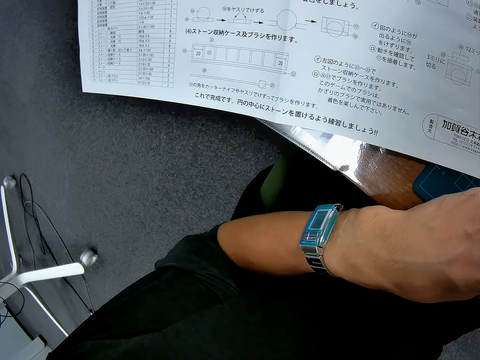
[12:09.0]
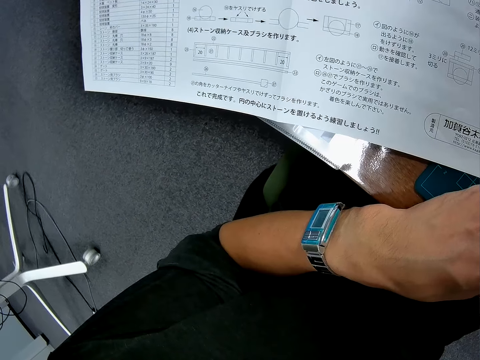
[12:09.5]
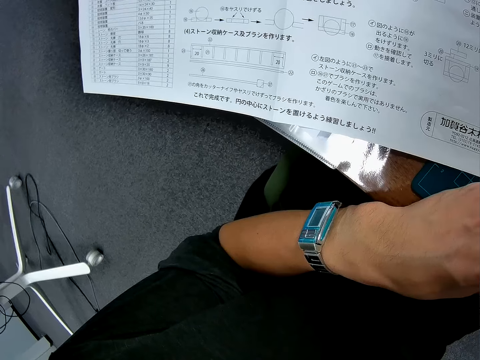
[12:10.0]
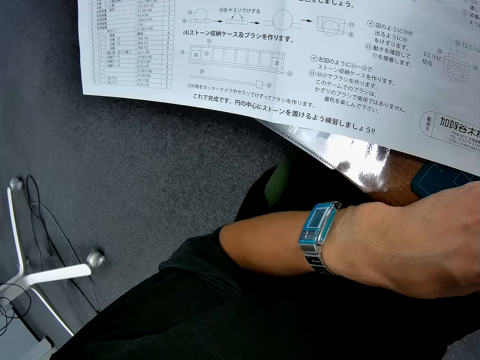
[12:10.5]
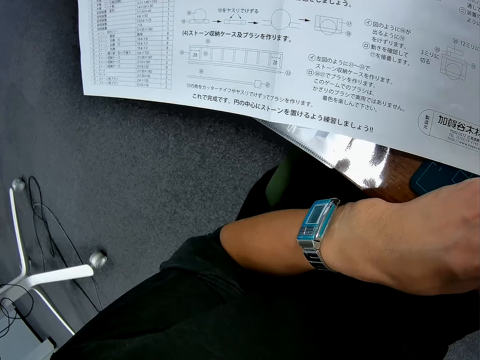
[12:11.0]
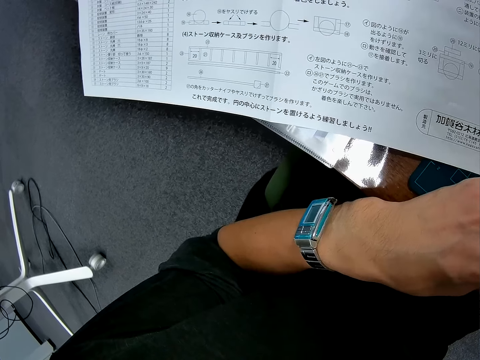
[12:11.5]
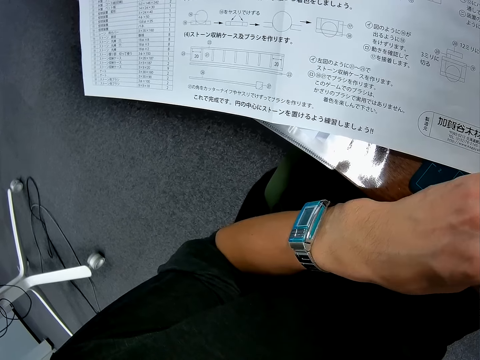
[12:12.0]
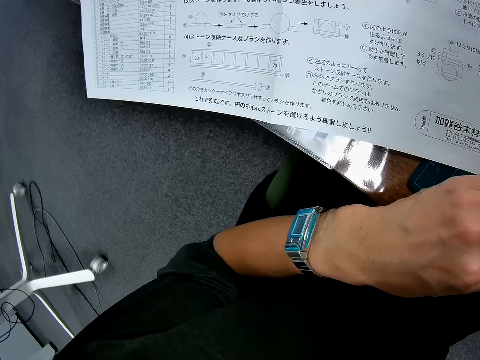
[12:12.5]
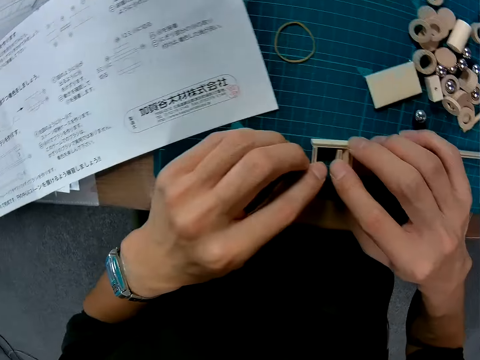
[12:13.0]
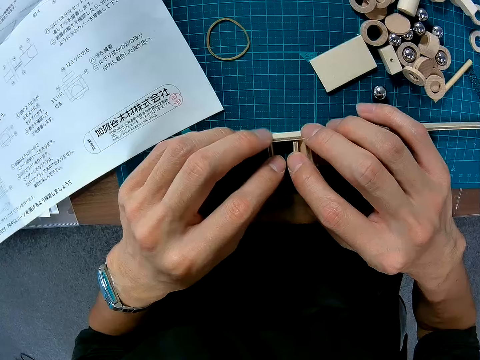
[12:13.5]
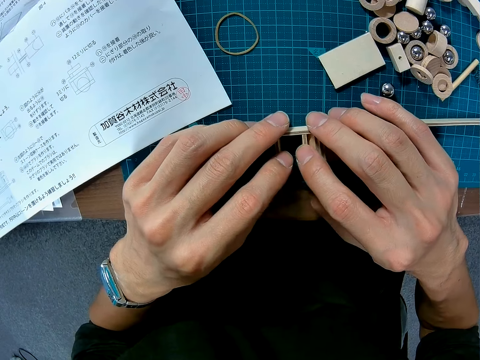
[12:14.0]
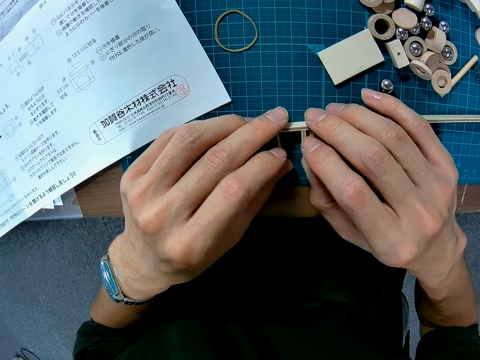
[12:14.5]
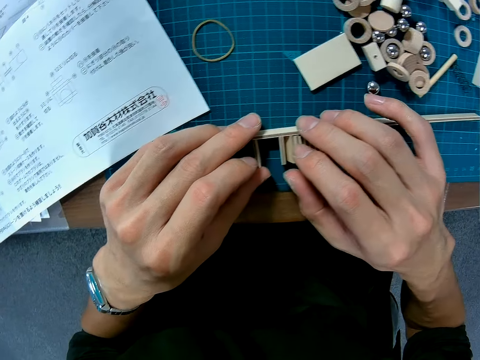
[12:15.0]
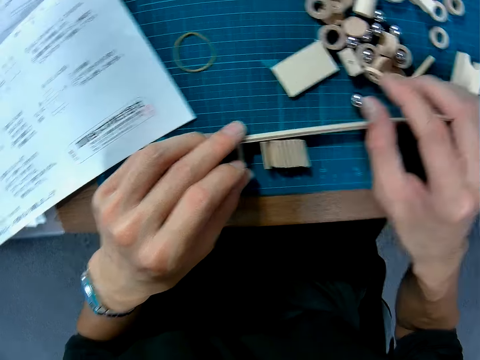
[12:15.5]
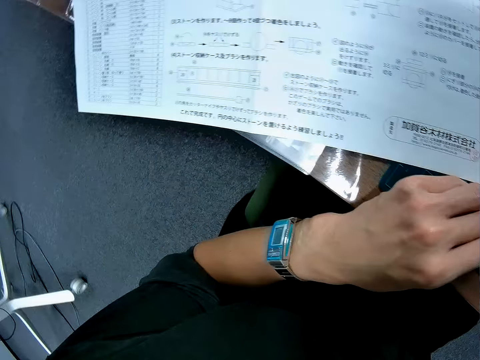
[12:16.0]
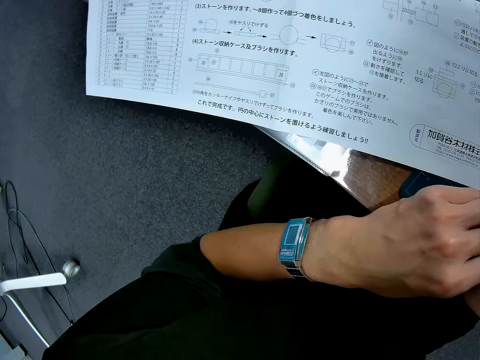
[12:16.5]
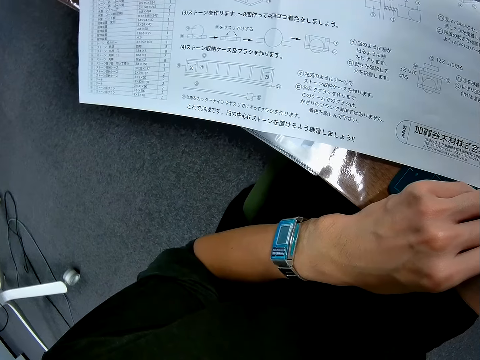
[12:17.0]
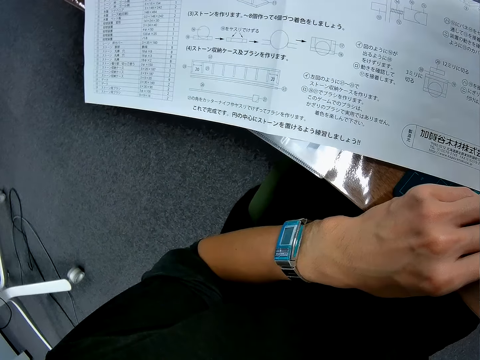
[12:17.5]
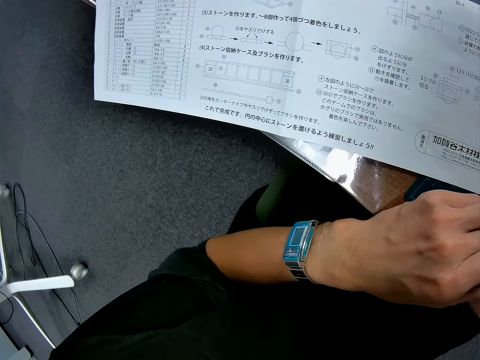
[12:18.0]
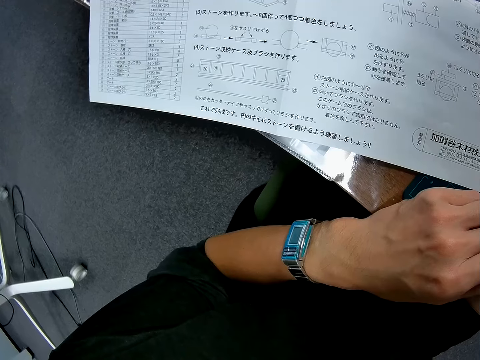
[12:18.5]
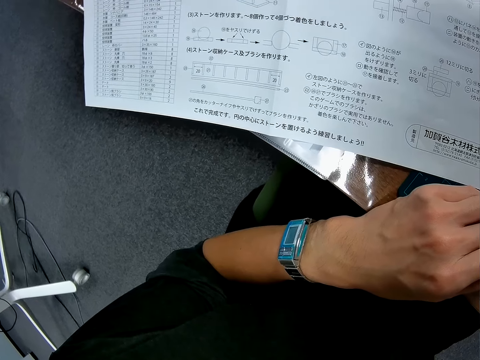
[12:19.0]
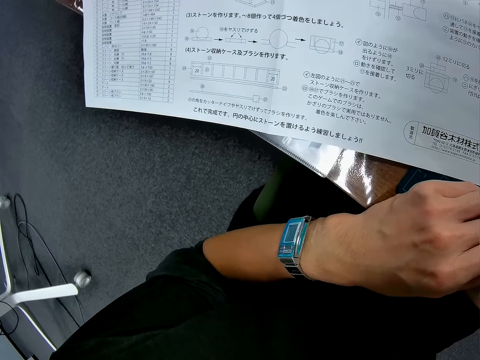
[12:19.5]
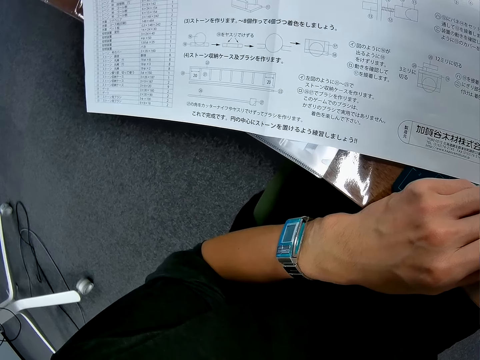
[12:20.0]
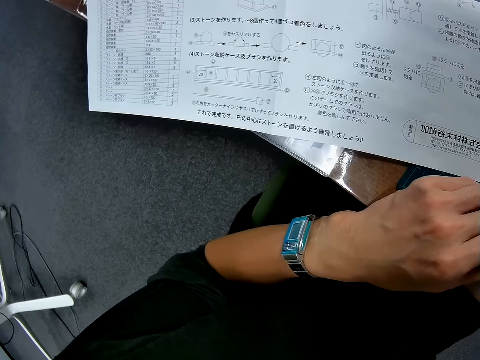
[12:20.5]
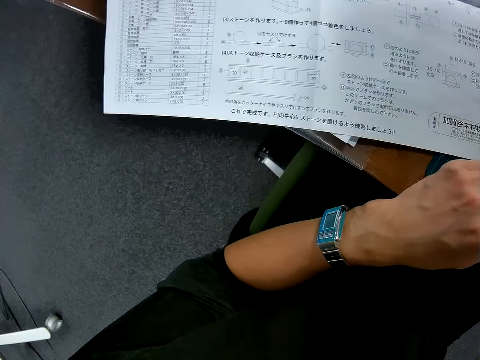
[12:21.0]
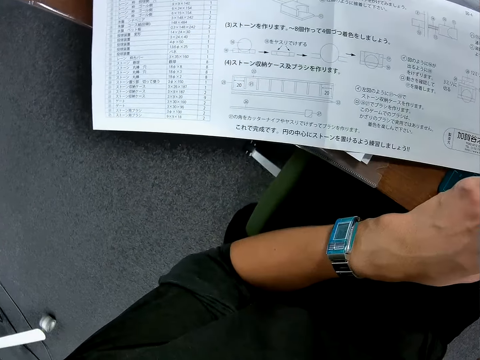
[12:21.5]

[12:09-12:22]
The camera wearer adjusts the small pieces of wood. They hold the pieces of wood. They look at the paper.

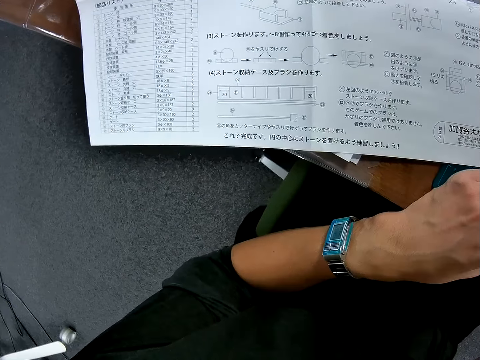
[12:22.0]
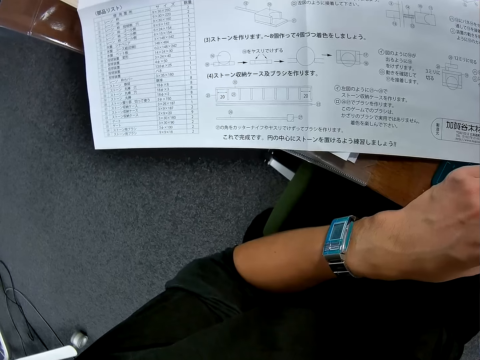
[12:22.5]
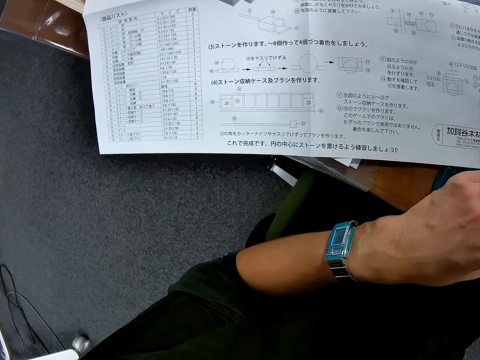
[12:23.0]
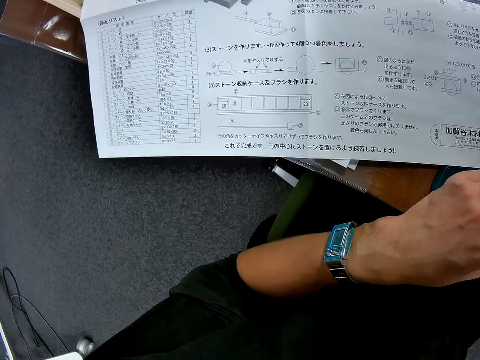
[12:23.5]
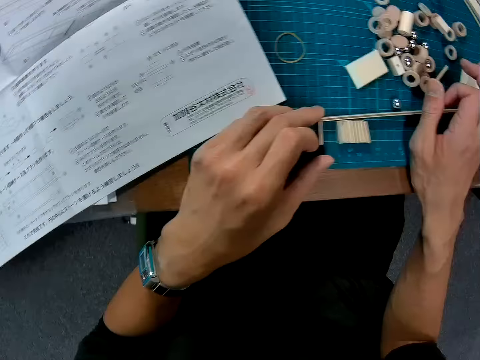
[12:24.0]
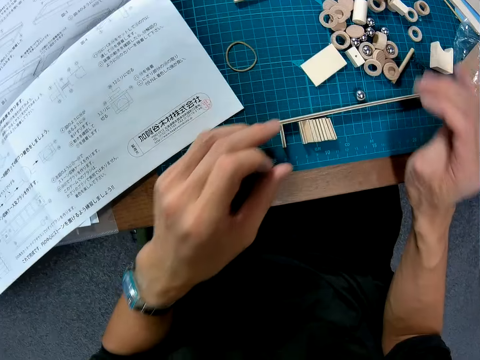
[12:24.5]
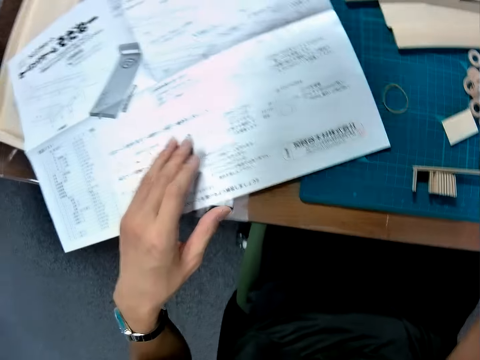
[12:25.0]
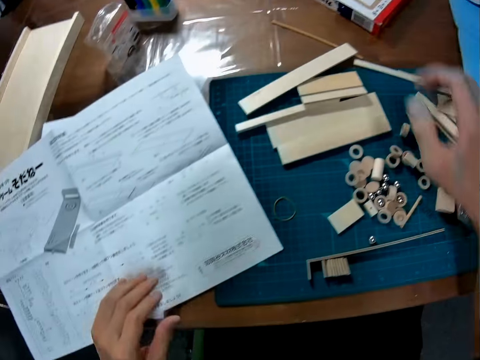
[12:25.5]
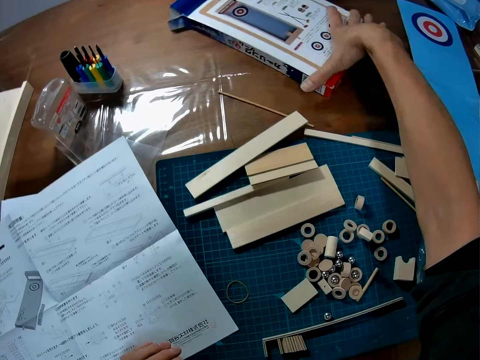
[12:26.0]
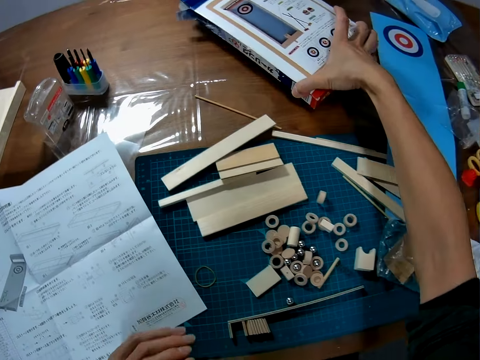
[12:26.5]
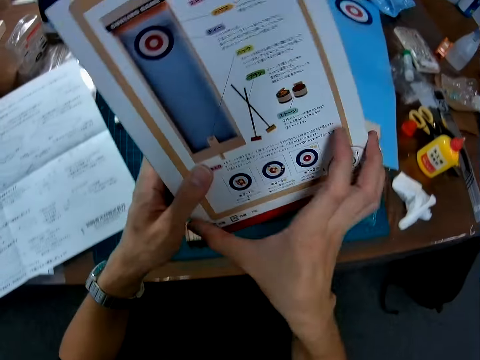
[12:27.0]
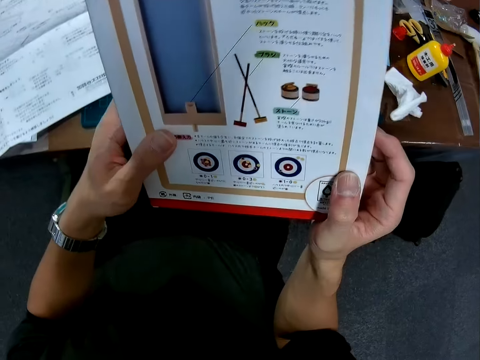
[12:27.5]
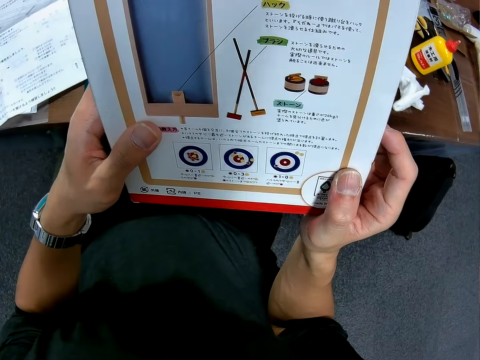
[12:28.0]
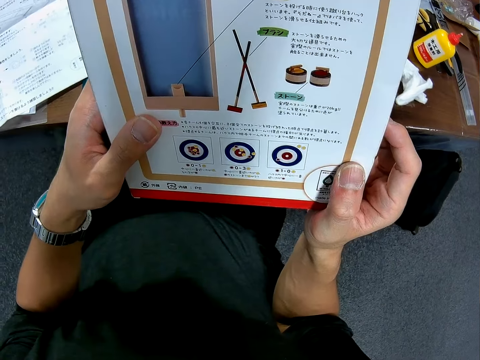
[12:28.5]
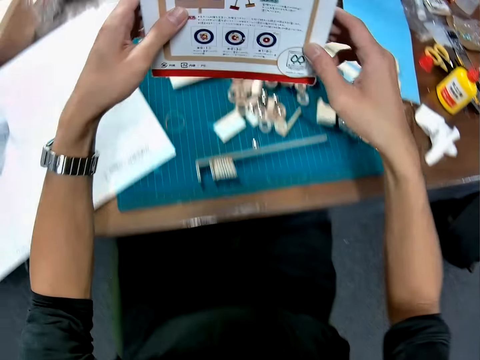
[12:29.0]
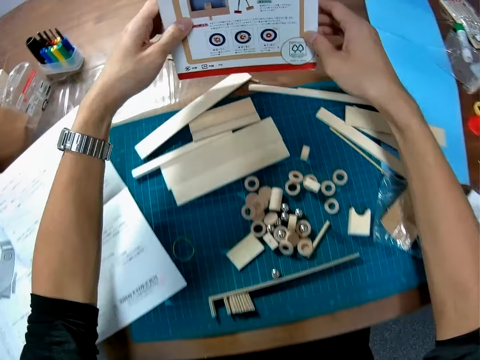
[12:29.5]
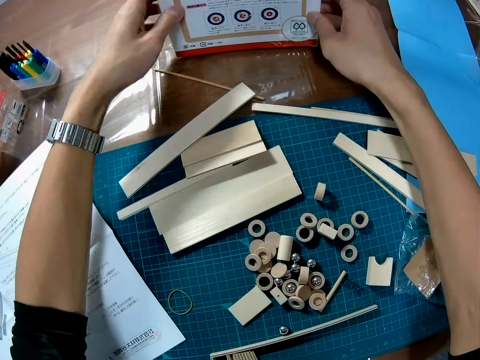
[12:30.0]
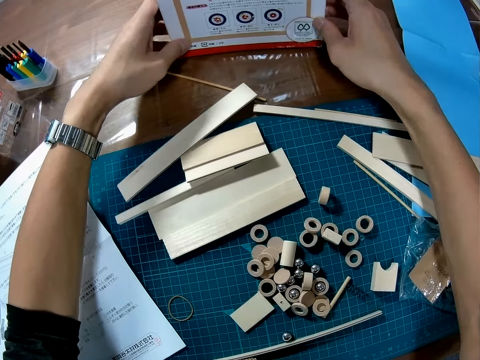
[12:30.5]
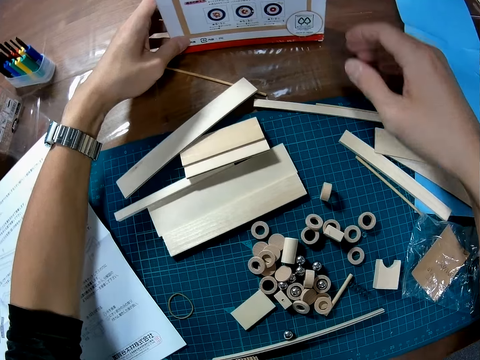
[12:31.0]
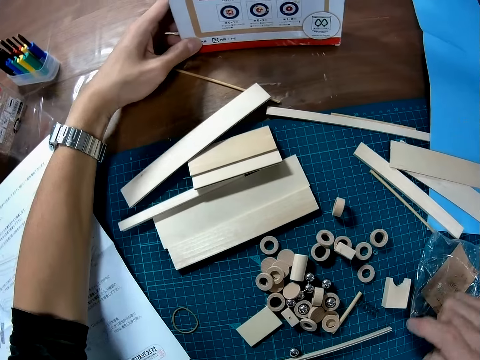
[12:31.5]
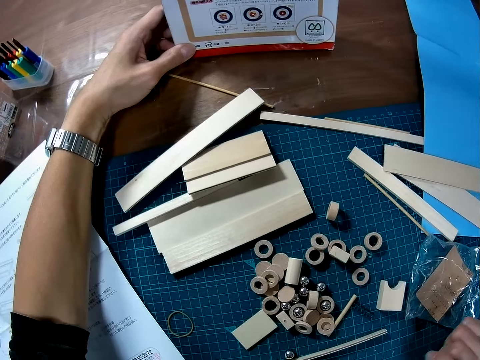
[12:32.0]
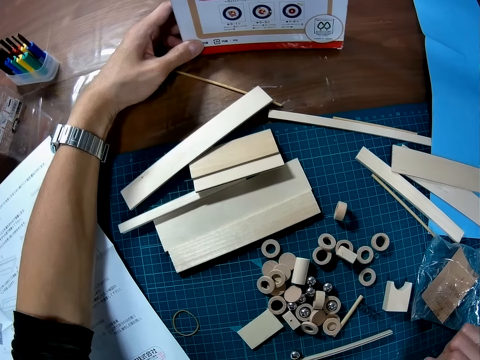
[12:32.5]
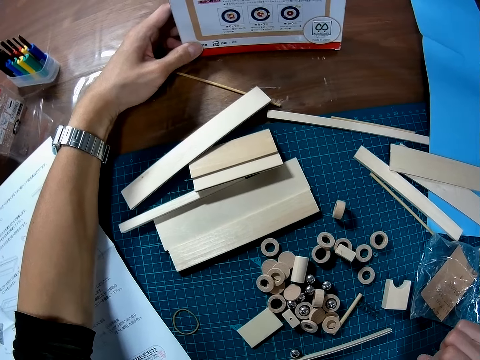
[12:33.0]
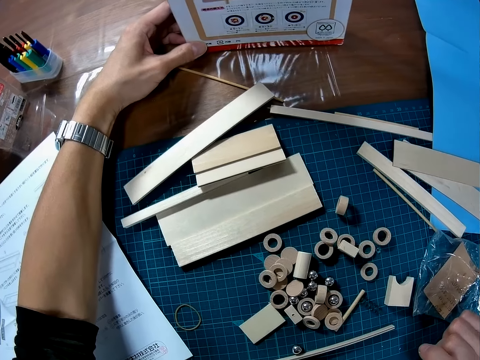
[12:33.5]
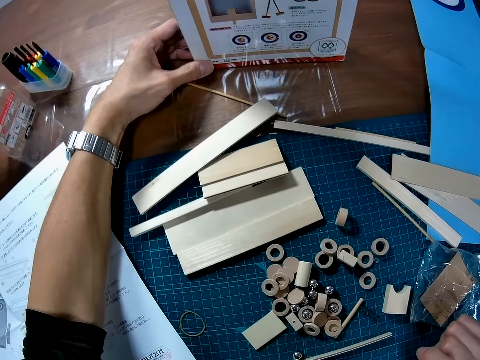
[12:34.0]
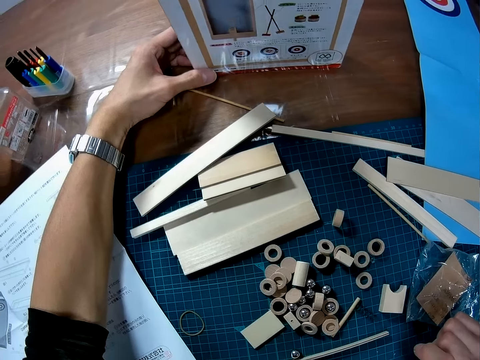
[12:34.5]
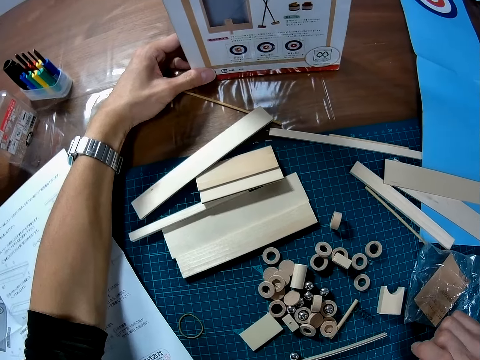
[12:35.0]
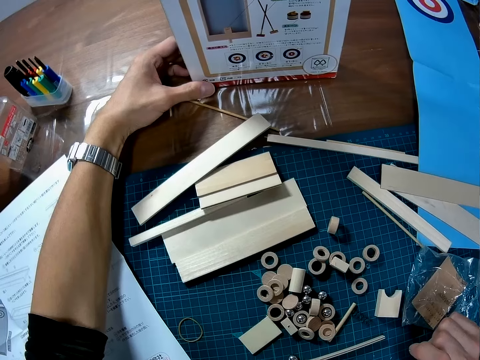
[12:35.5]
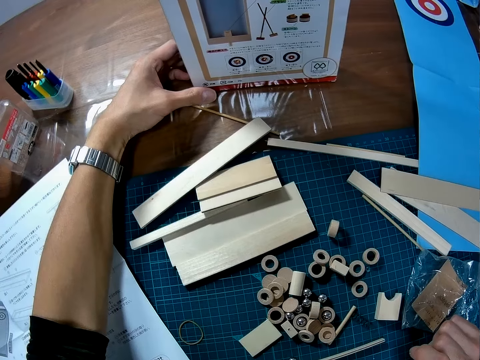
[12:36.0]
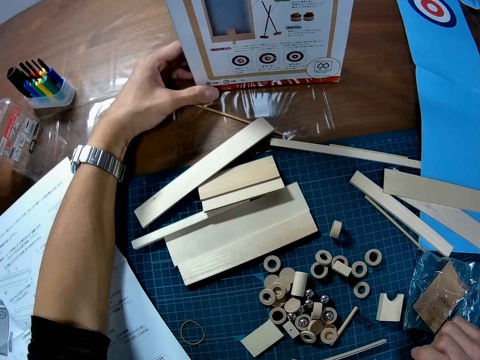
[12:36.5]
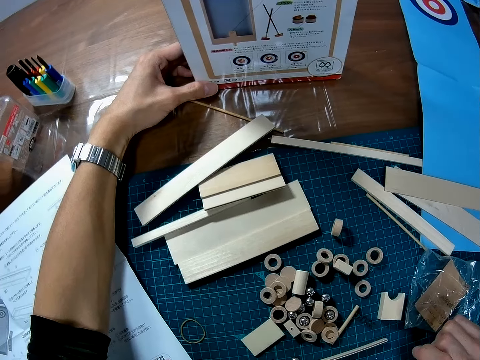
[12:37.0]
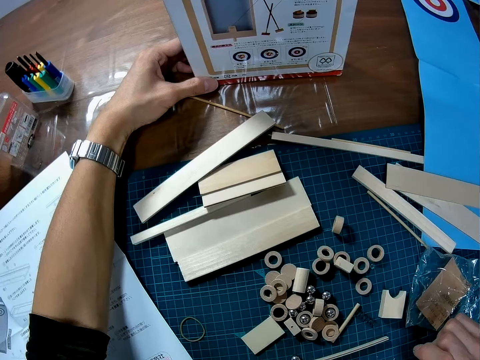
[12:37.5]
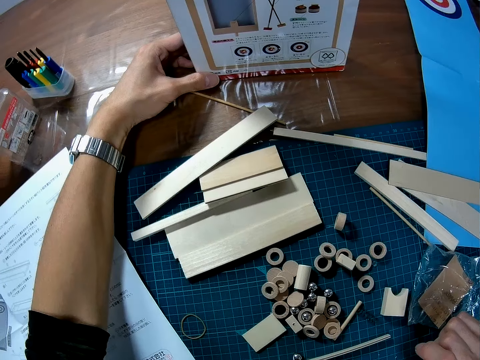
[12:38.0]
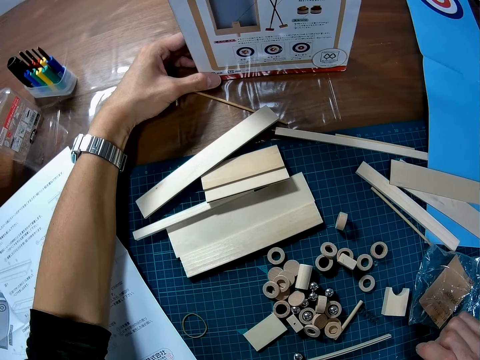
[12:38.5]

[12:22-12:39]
The camera wearer lifts his hands from the pieces of wood. He places his hand on the paper. He picks up the carton on the table. He places his hand on the carton. He holds the carton with both hands. He looks at the carton. He drops the carton on the table. He looks at the carton. He places his hand on the mat. He looks at the carton.
